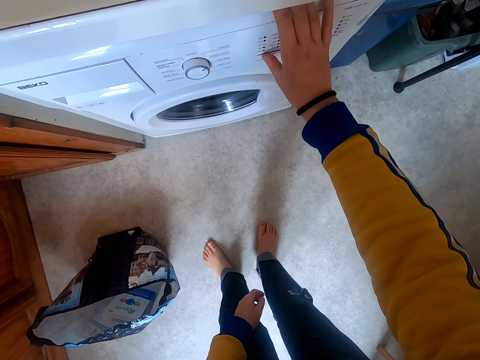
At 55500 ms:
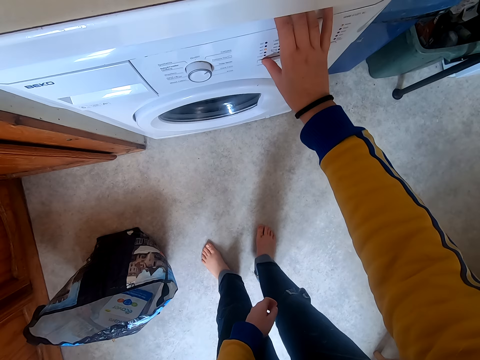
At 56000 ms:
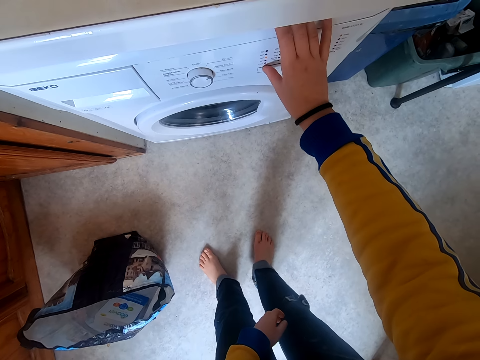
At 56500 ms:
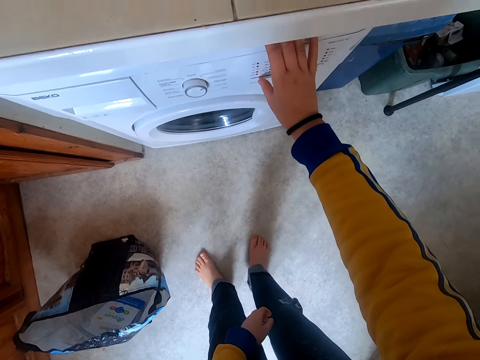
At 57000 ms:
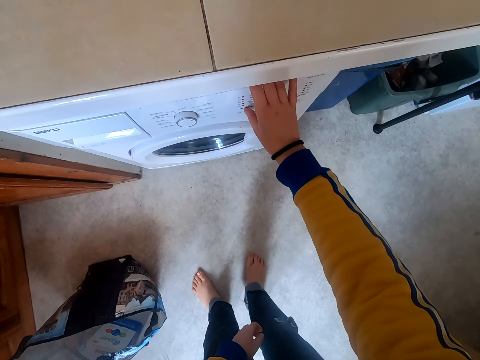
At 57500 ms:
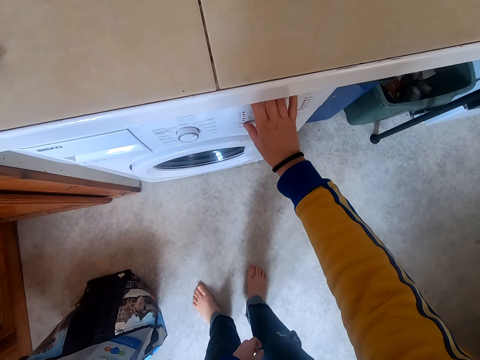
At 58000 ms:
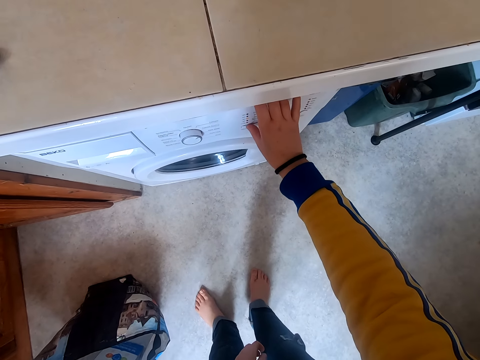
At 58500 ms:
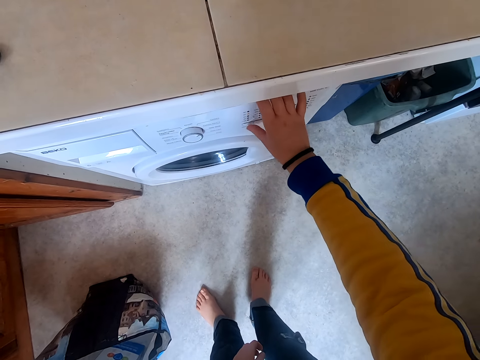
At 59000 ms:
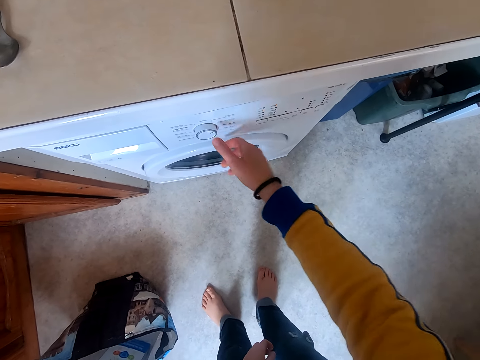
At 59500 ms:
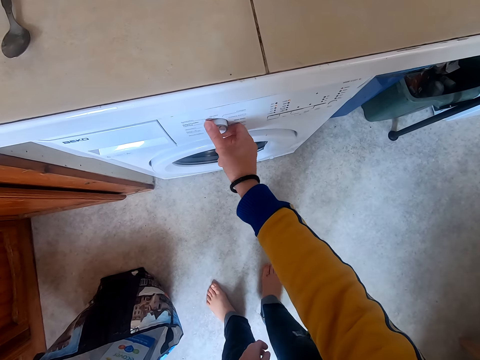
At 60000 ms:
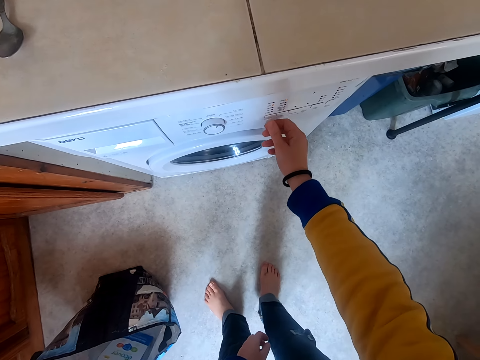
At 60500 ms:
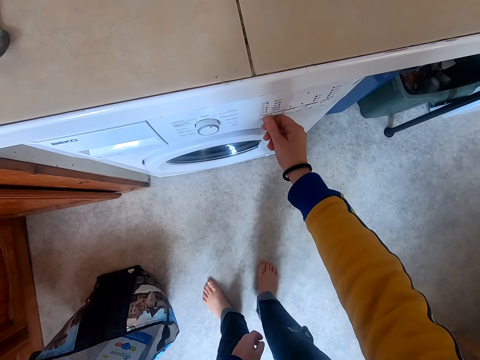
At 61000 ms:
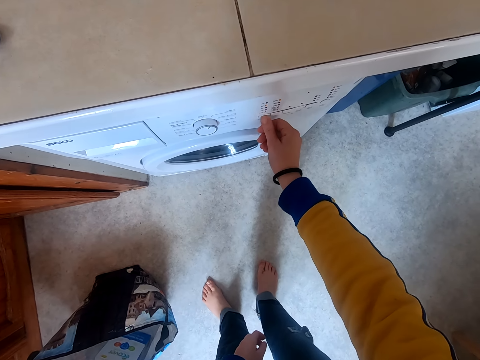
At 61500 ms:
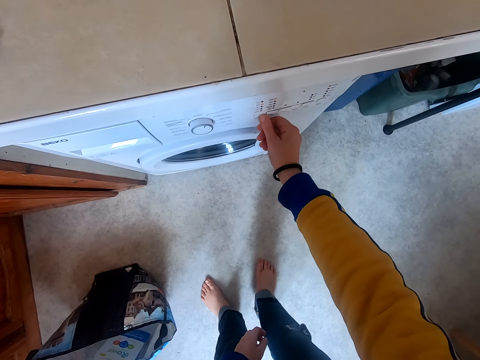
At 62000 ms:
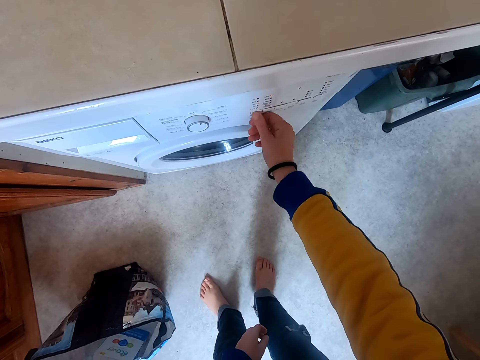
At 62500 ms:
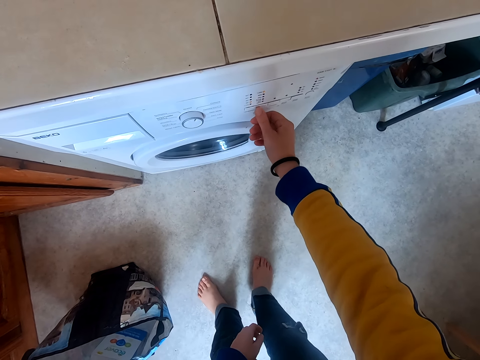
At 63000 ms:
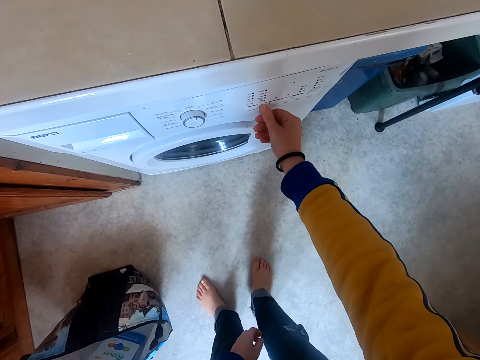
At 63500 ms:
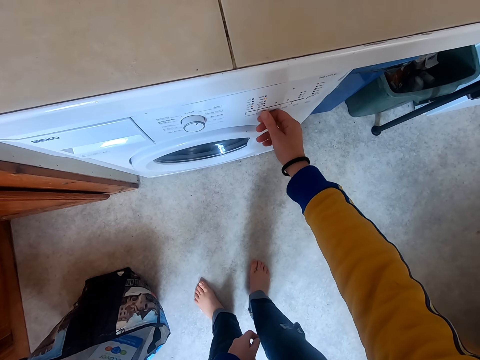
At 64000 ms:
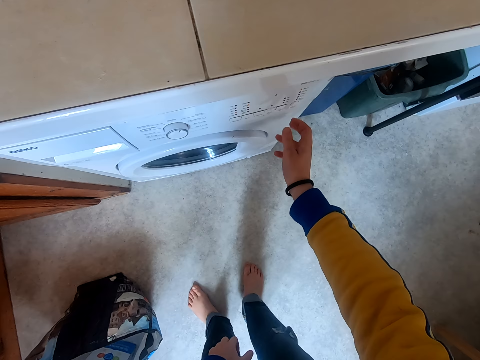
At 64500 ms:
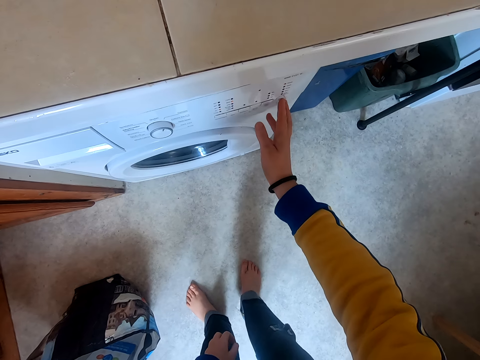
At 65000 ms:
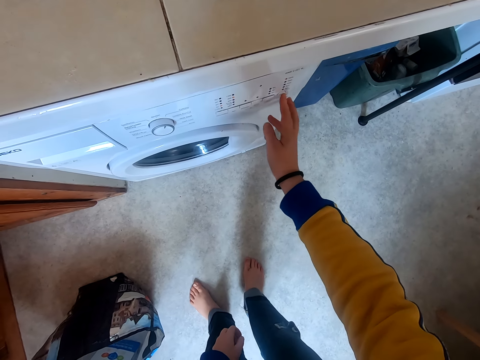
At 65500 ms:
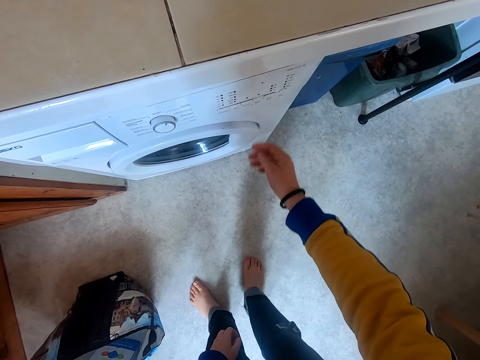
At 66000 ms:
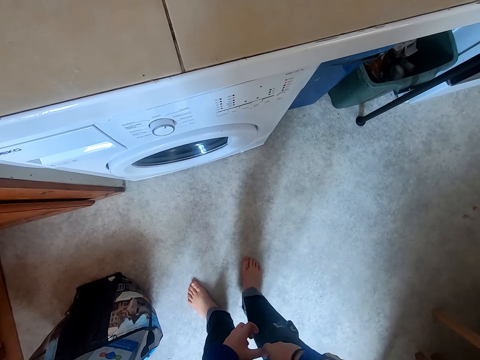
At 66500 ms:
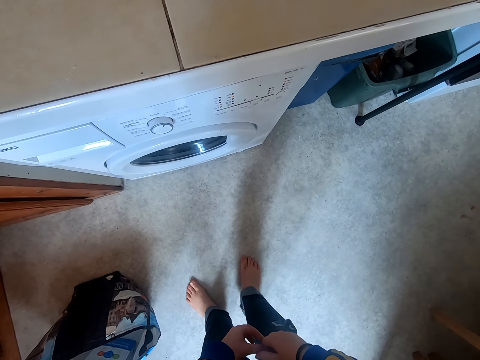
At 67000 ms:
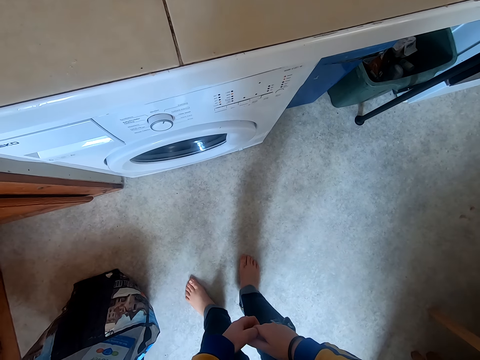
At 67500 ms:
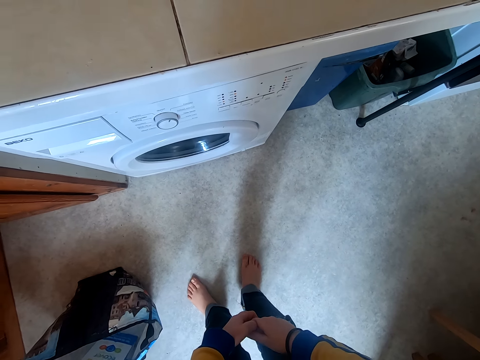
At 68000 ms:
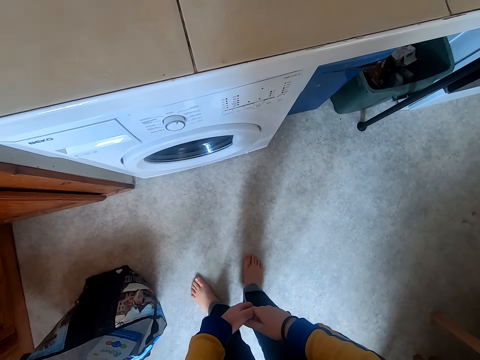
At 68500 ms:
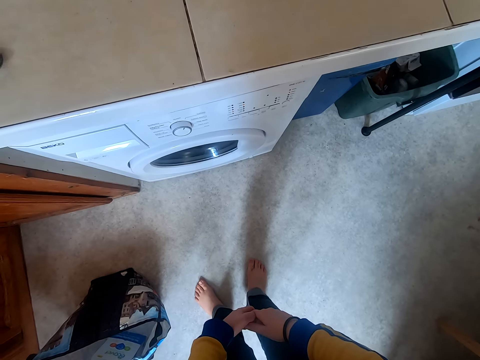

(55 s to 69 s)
The camera wearer regulates the laundry machine. They press the laundry machine. They stare at the laundry machine.

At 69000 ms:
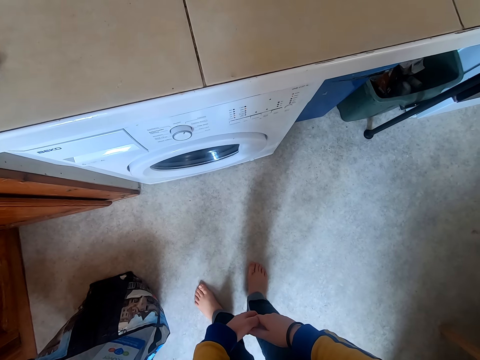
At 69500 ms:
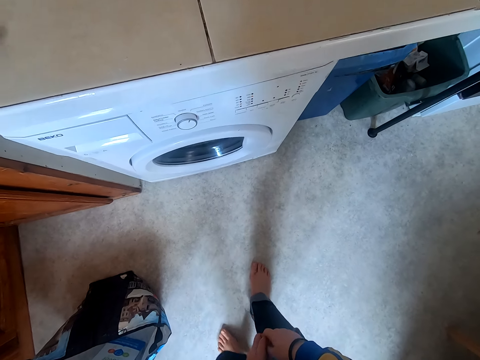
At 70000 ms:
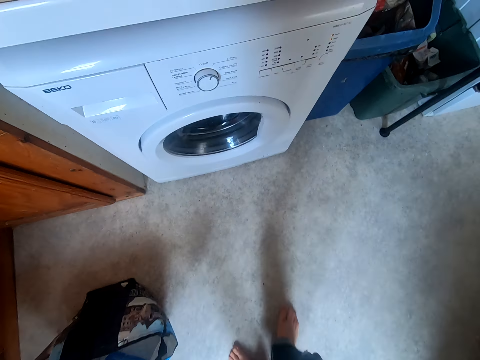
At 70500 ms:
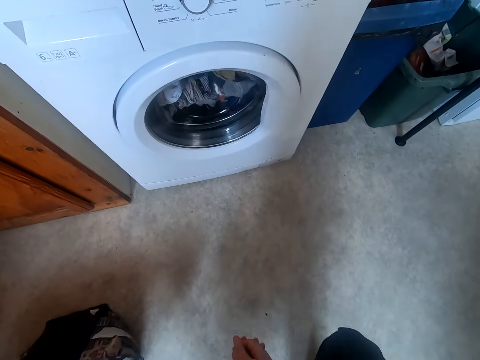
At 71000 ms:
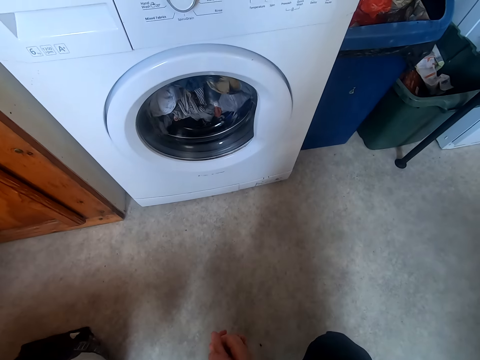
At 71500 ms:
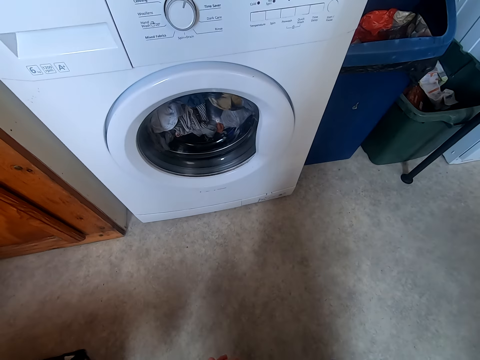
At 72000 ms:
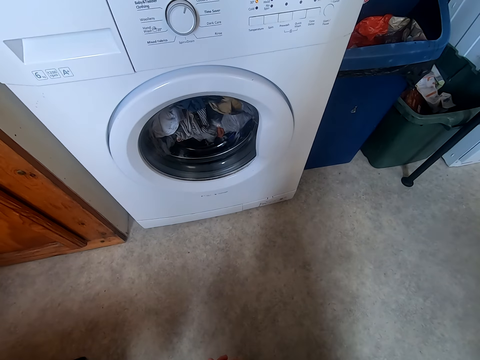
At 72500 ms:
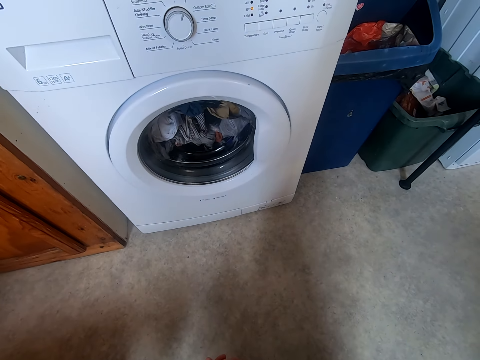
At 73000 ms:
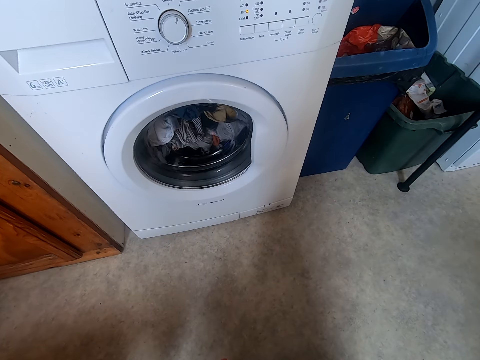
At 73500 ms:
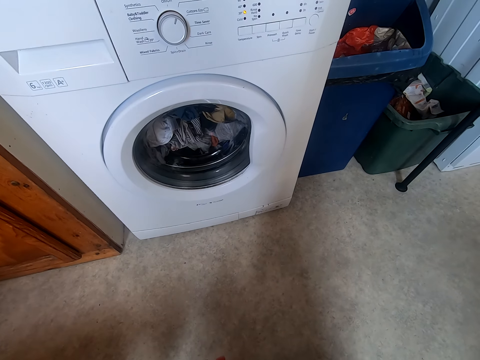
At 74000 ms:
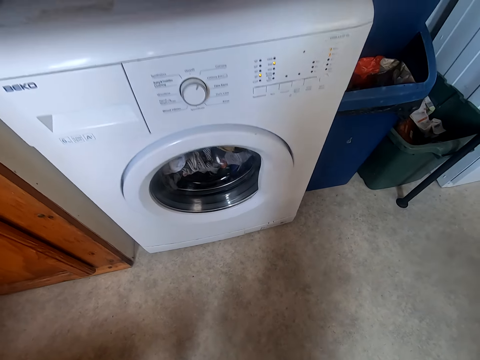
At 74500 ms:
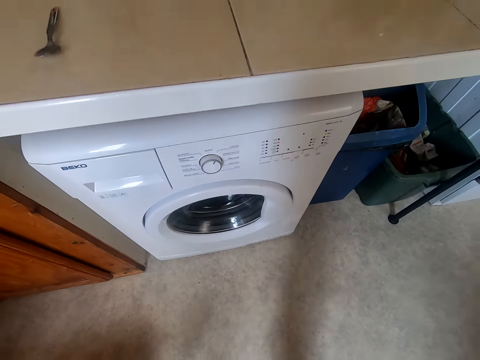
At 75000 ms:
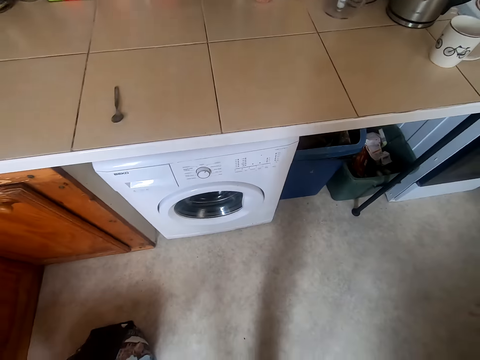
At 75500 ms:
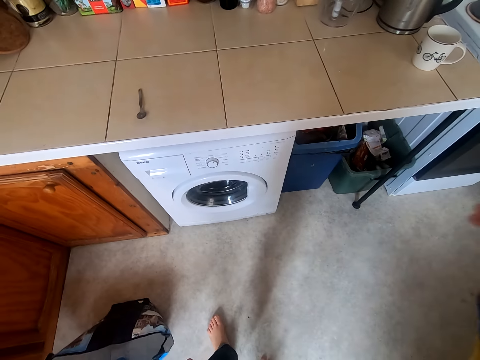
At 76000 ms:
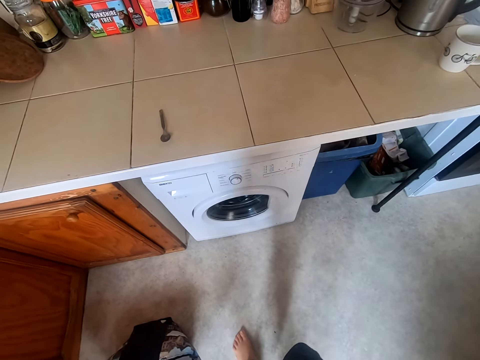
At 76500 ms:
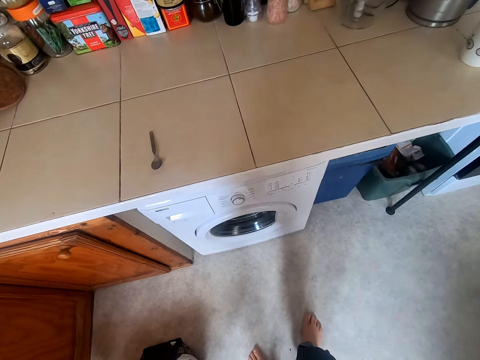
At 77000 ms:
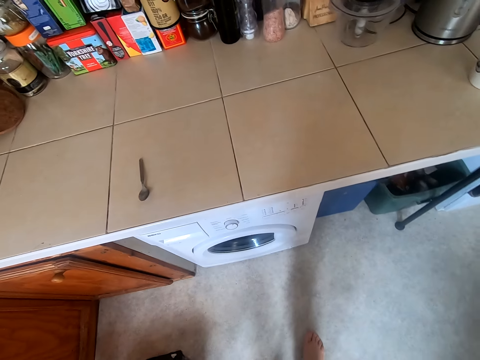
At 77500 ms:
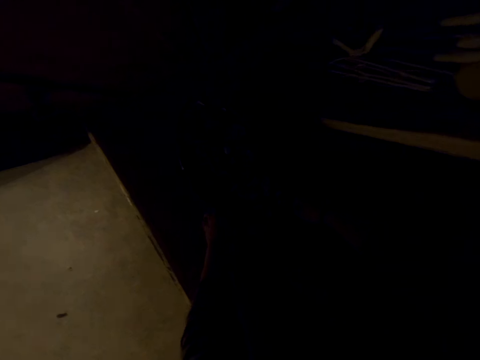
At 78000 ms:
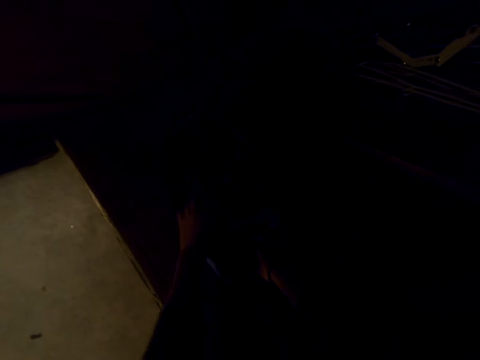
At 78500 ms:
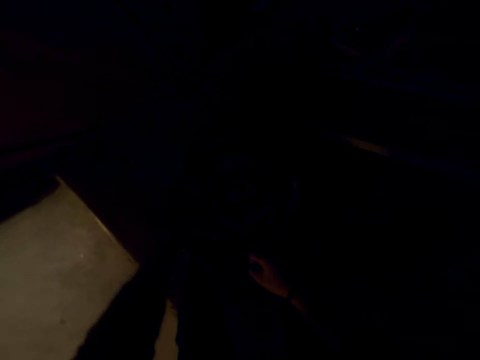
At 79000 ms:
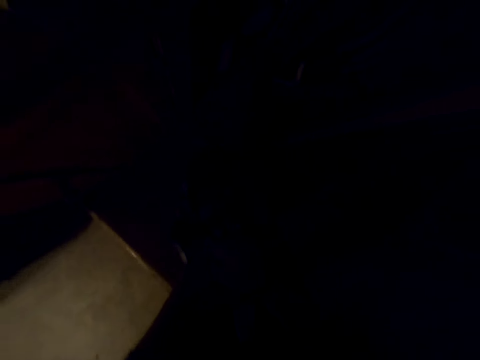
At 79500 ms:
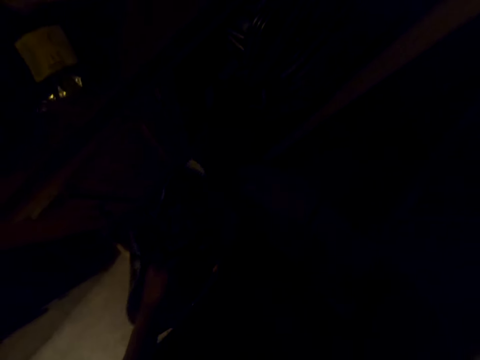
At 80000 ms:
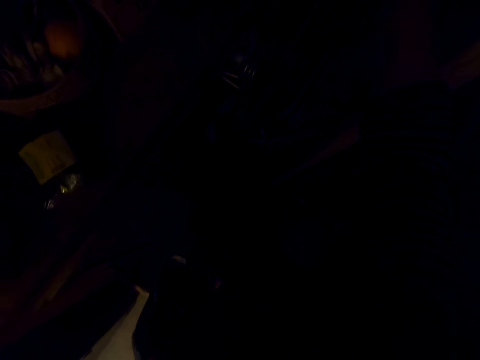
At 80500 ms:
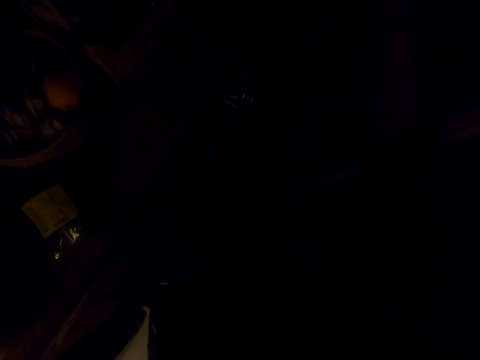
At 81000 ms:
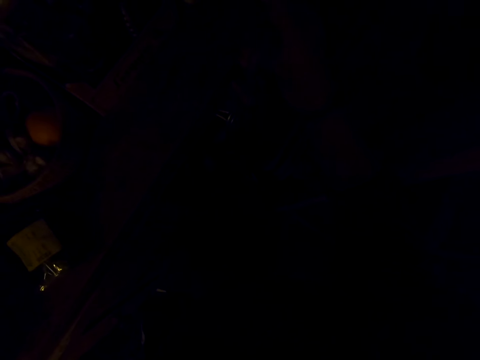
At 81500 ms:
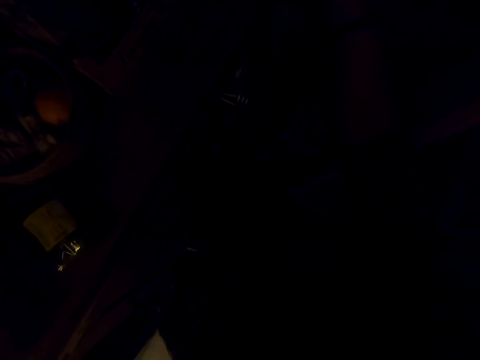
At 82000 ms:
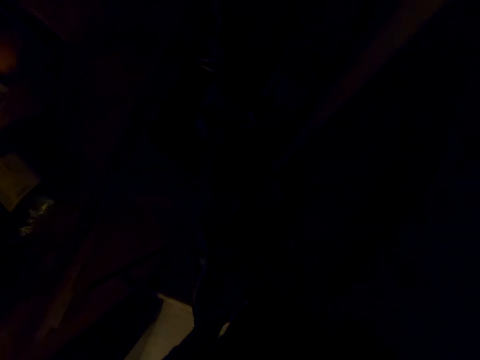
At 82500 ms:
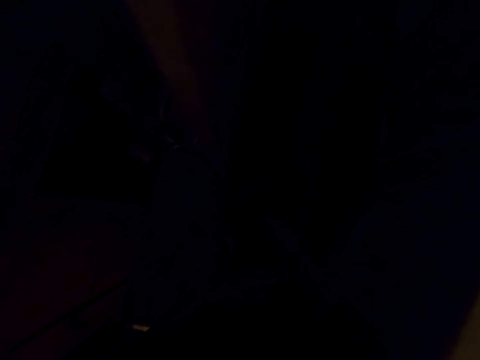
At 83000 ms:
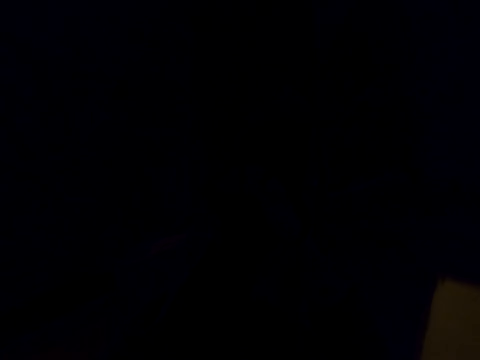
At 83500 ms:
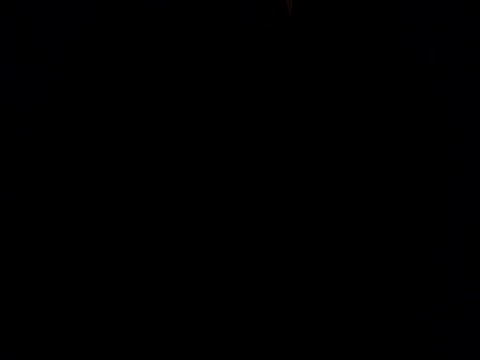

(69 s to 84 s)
The camera wearer squats on the floor. They stare at the laundry machine. They stand up. They carry a bag. They walk on the floor.
